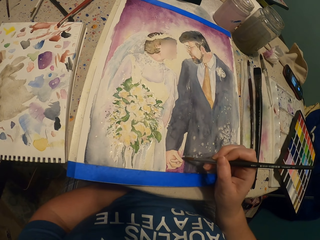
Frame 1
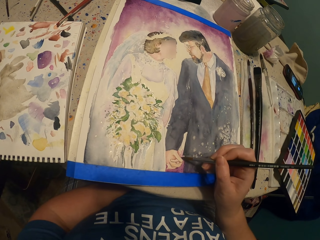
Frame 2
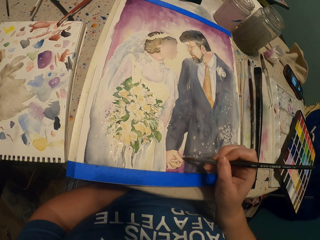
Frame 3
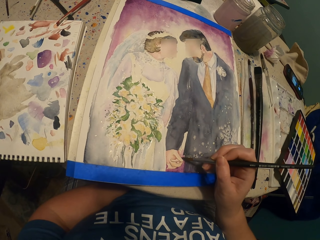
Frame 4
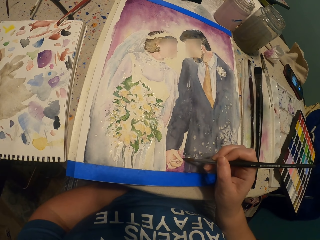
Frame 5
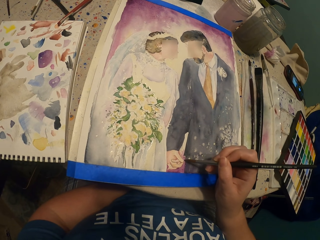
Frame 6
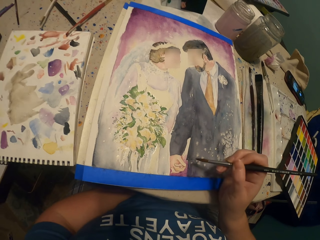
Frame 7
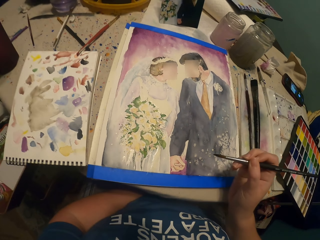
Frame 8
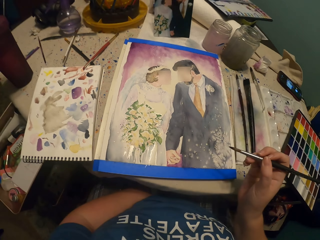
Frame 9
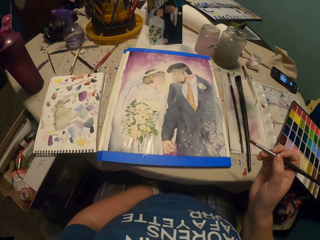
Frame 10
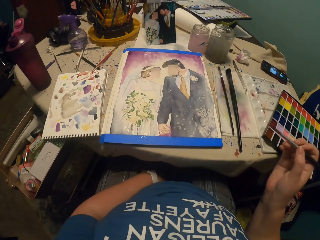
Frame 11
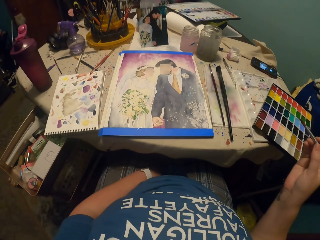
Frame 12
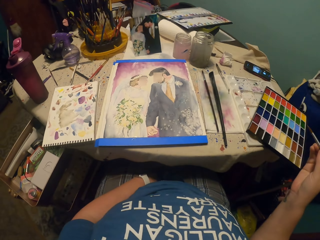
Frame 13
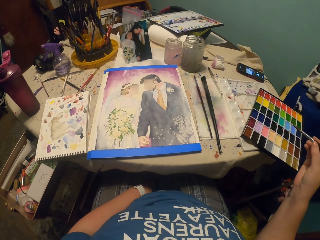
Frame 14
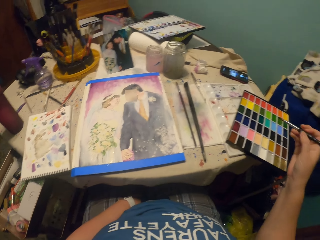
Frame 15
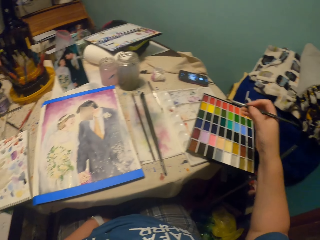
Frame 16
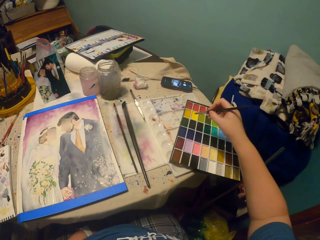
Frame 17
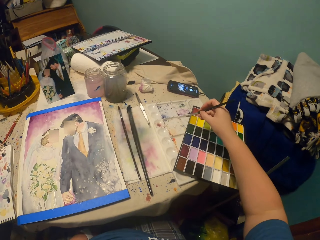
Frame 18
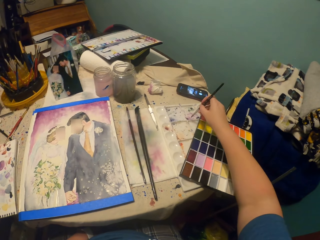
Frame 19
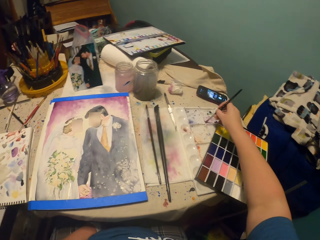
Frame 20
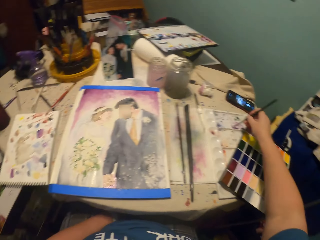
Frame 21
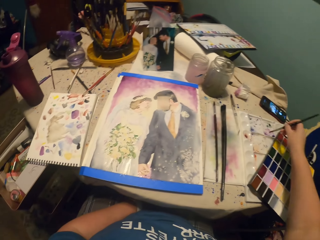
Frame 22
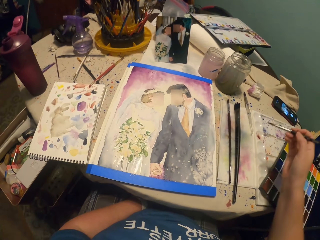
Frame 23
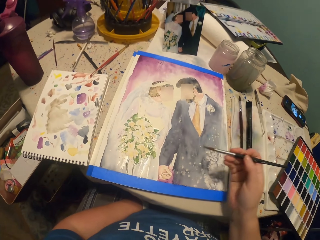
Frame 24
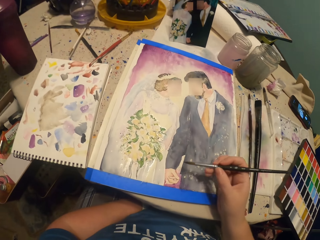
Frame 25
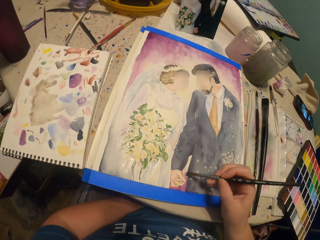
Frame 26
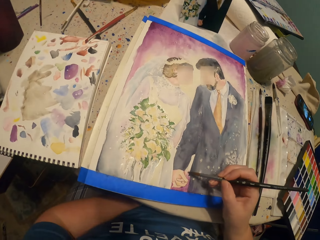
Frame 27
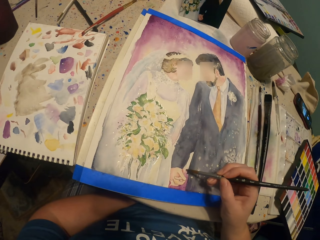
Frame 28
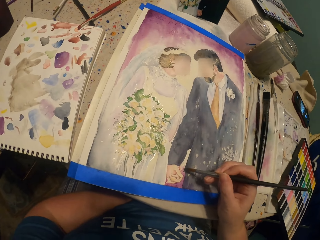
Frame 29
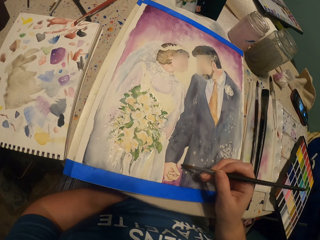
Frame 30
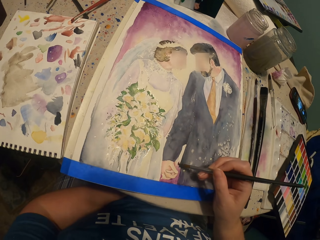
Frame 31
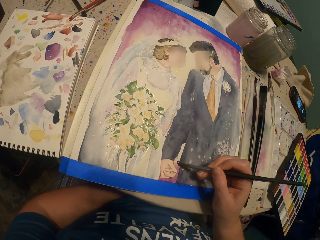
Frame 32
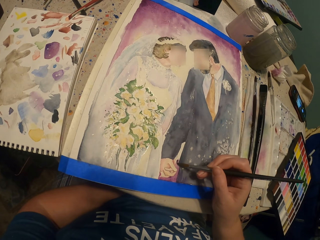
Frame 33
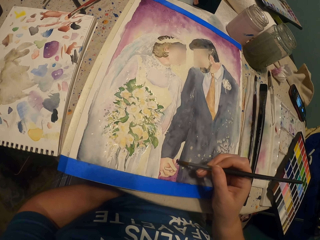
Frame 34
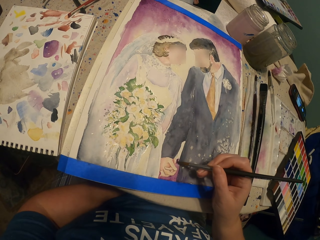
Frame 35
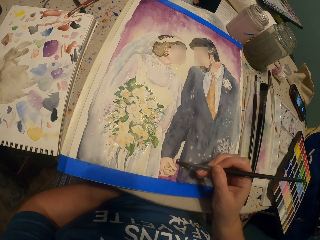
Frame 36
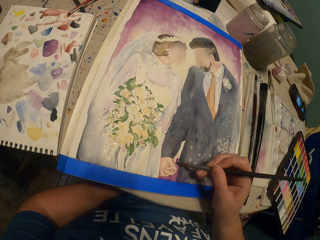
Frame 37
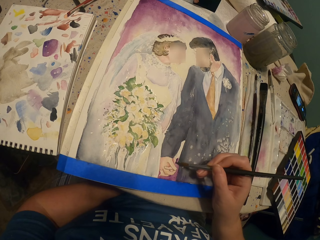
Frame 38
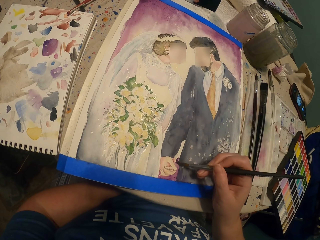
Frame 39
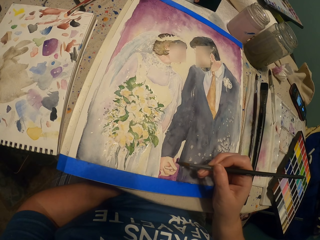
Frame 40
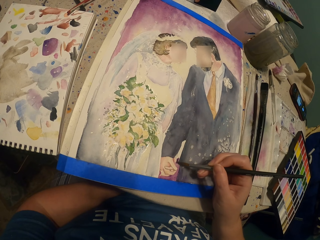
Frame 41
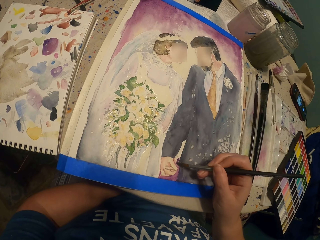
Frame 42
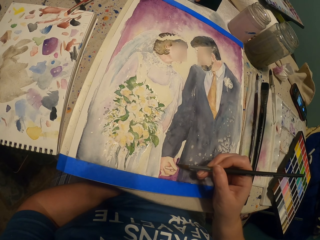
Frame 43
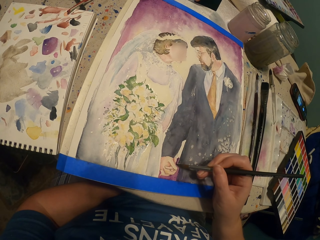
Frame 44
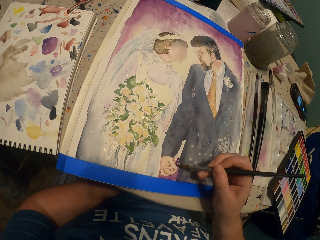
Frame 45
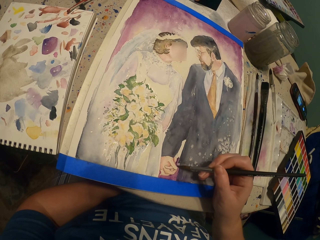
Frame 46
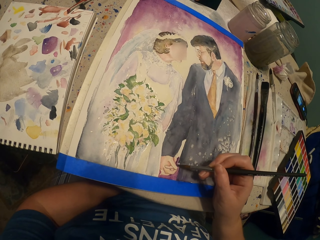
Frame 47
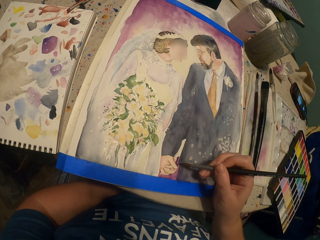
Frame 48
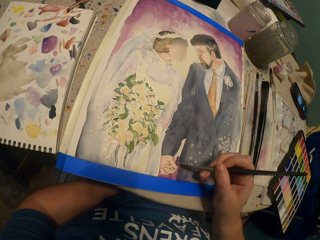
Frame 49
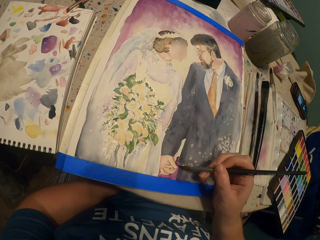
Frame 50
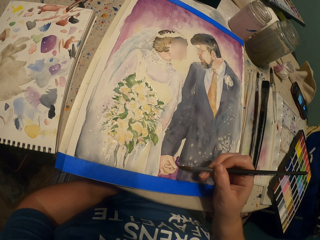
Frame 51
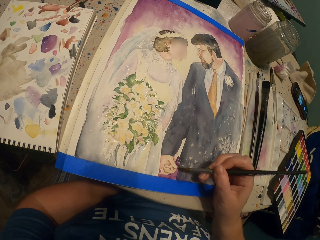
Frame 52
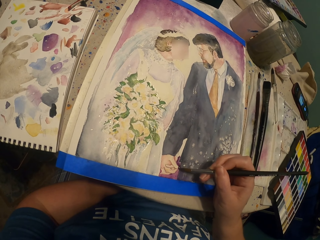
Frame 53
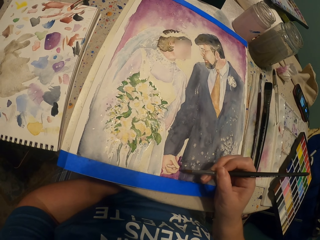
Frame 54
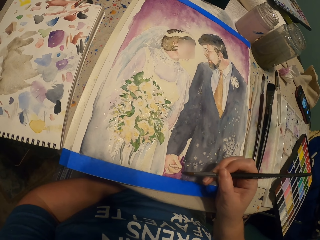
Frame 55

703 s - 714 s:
The camera wearer moves their hand away from the painting. They dip the round brush or paint brush in paint. They paint the picture with the paint brush.

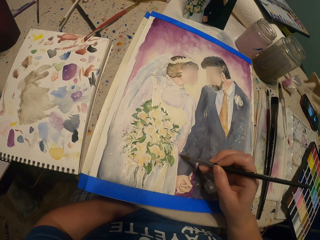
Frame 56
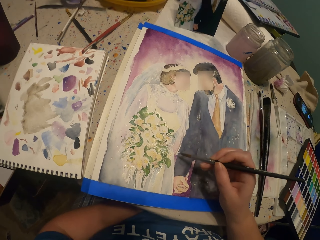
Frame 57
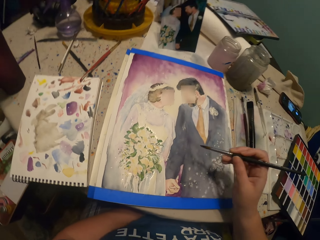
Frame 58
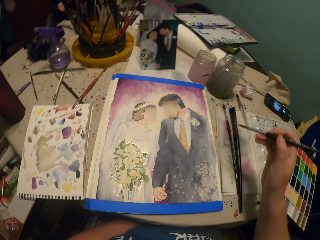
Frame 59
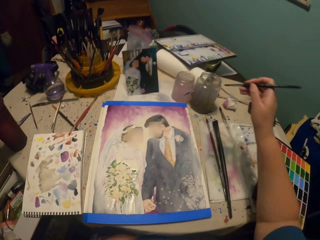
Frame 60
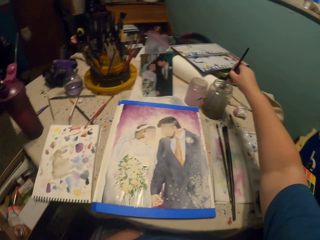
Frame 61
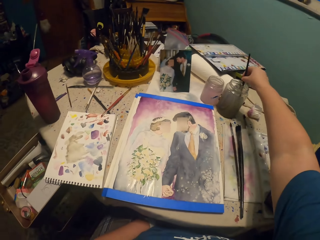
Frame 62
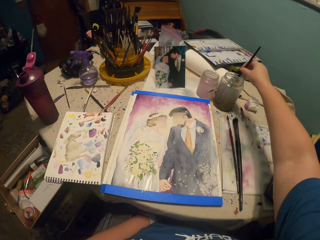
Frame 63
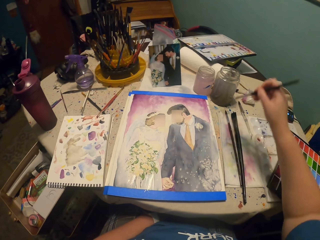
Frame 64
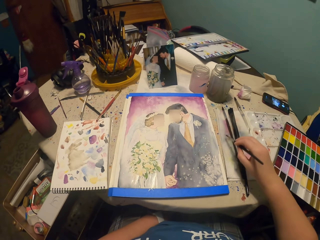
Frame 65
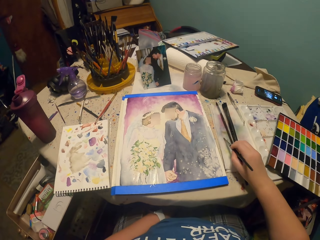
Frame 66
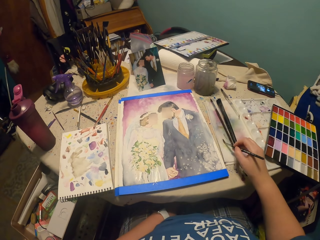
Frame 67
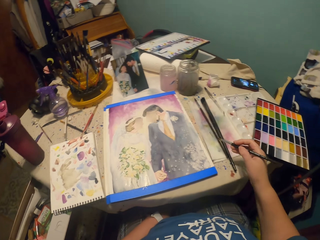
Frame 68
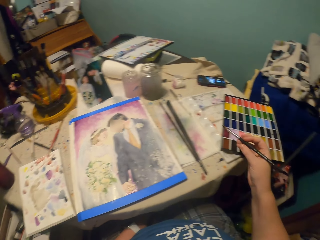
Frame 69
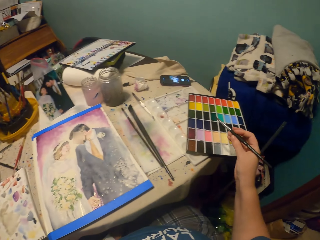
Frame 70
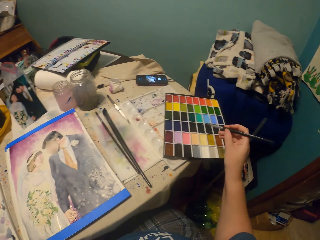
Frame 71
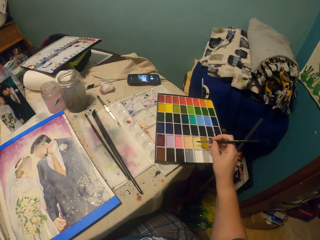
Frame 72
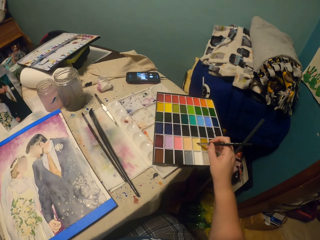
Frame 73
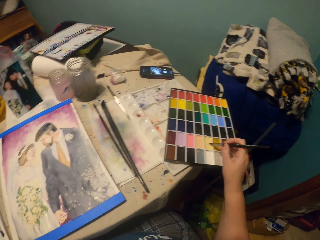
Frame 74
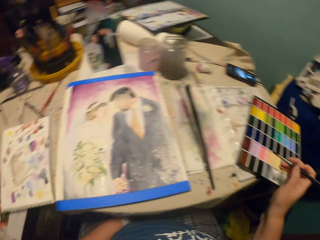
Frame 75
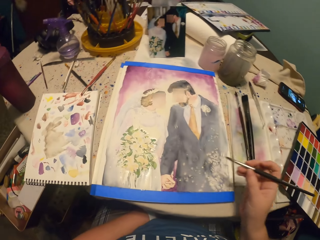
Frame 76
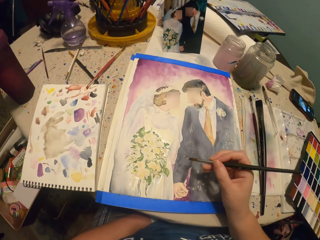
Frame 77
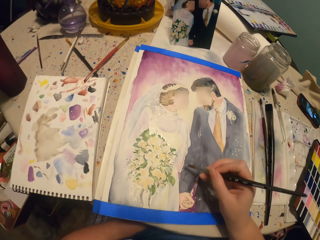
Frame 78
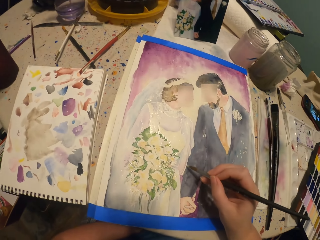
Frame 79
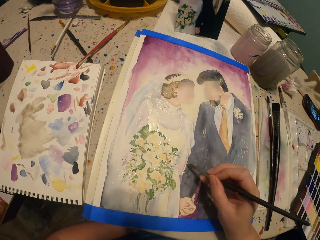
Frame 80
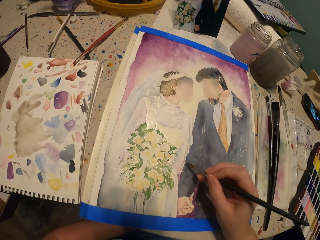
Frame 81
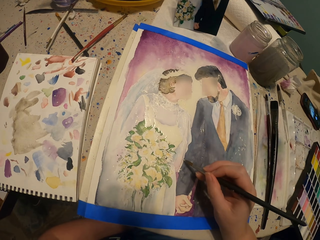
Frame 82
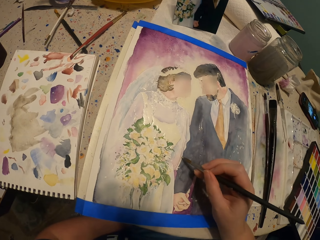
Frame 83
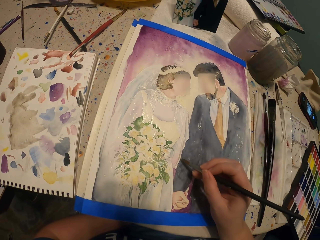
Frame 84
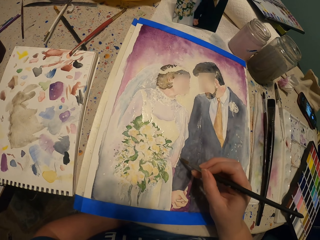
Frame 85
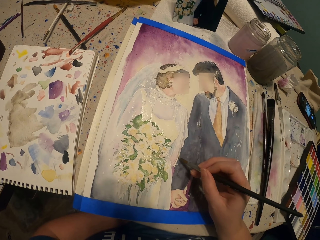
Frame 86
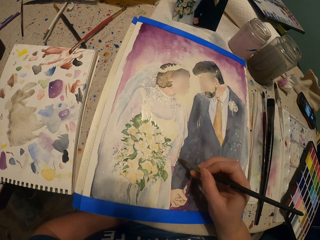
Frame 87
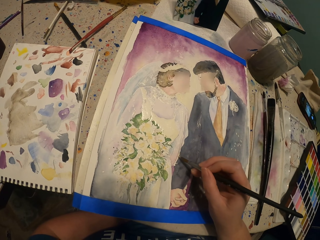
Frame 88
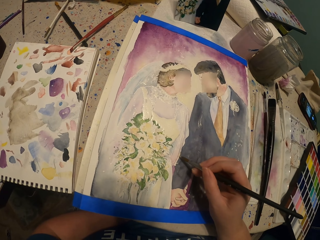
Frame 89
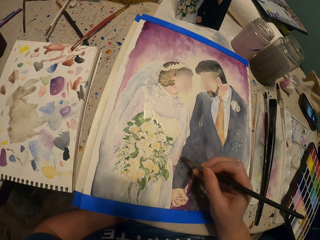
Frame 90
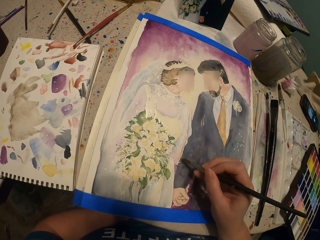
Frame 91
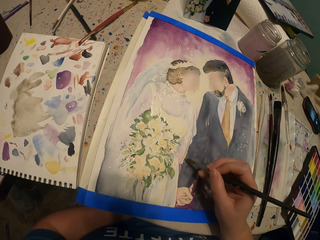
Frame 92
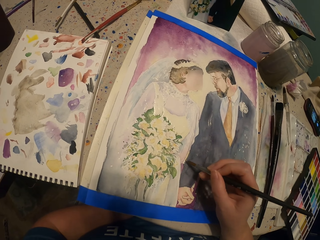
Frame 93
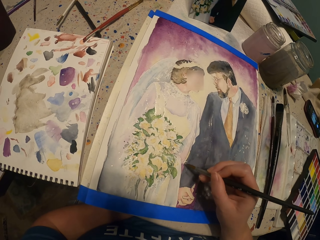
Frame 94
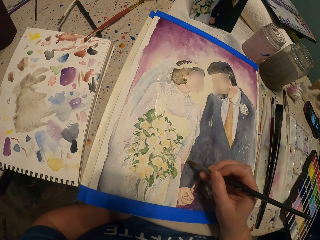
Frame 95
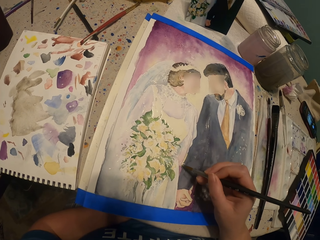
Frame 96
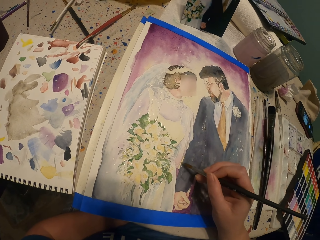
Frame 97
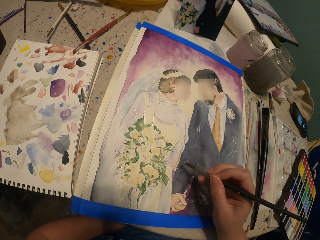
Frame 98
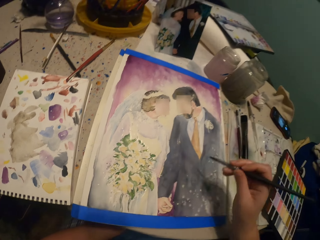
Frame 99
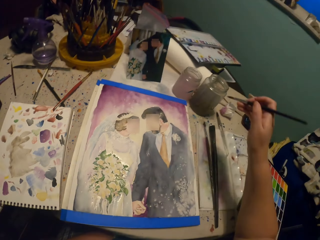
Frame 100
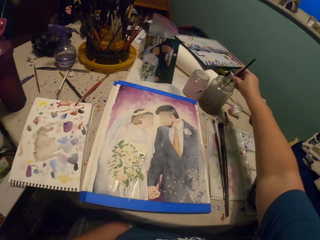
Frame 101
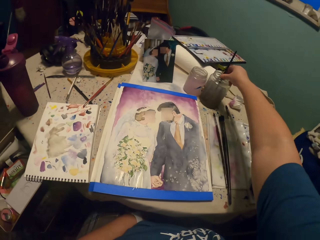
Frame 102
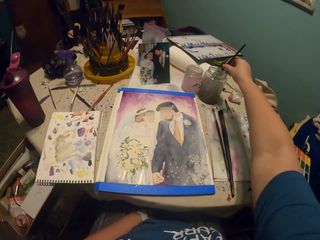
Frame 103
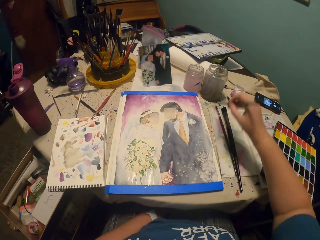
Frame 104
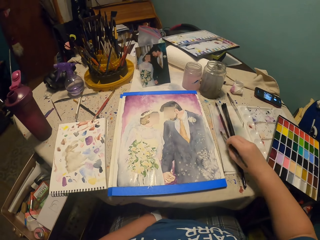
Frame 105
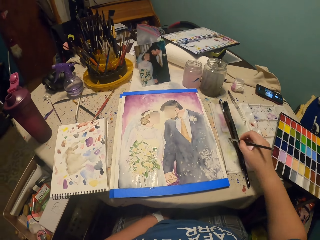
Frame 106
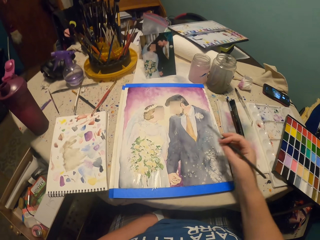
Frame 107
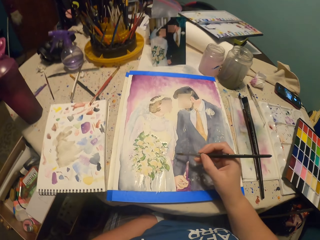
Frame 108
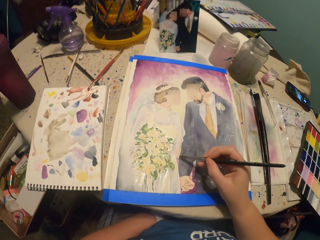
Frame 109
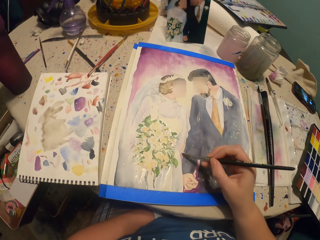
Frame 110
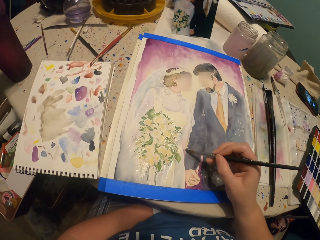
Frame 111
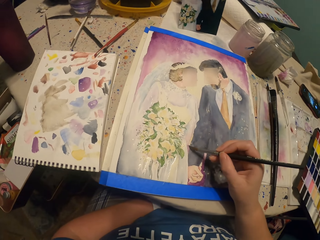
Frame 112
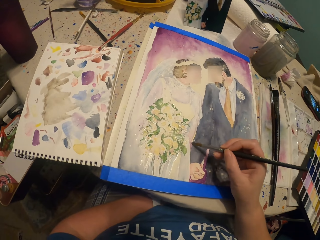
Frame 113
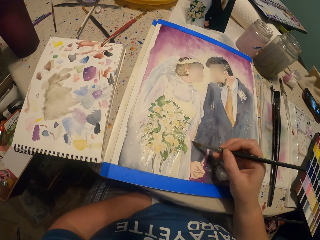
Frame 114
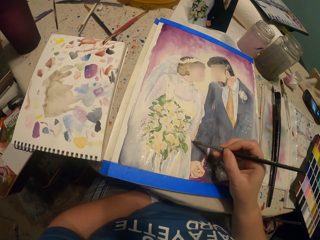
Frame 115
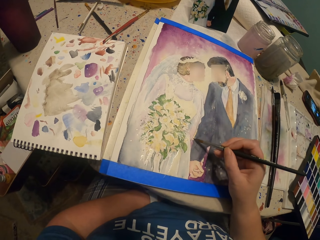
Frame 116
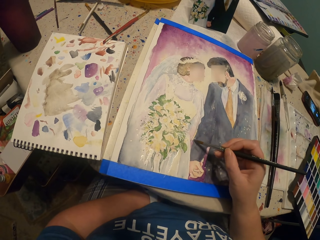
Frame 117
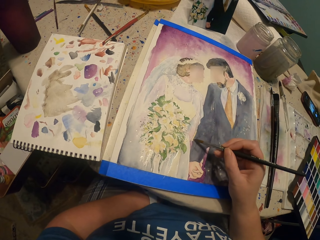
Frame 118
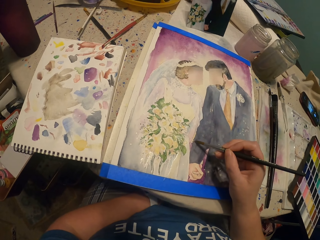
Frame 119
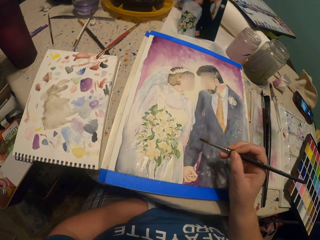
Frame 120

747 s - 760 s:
The camera wearer dips the paint brush or round brush in water. They tap a side. They dip the round brush in paint. They paint the picture with the paint brush. They dip the paint brush in water. They tap a side. They paint the picture with the paint brush.
